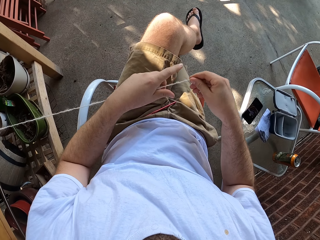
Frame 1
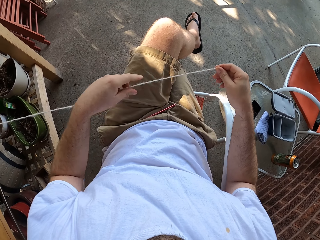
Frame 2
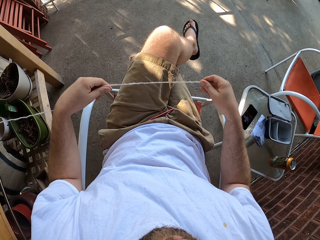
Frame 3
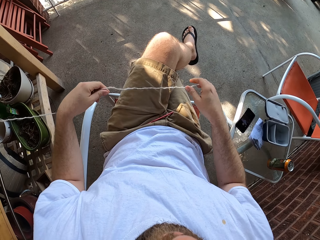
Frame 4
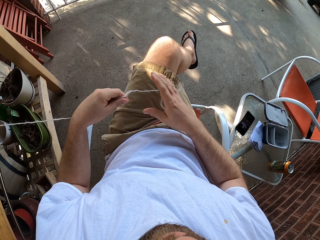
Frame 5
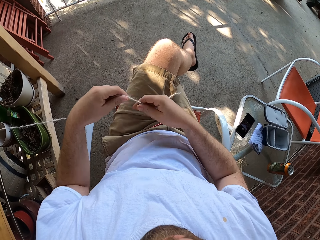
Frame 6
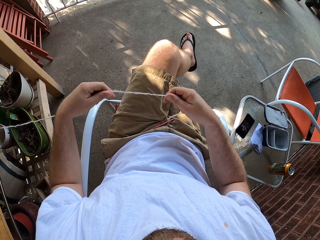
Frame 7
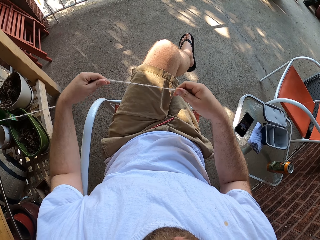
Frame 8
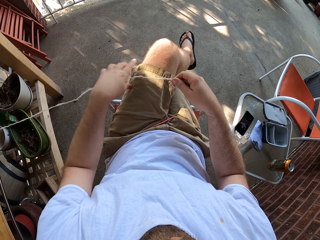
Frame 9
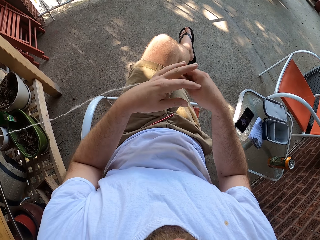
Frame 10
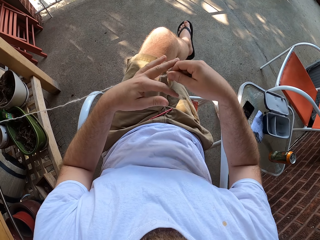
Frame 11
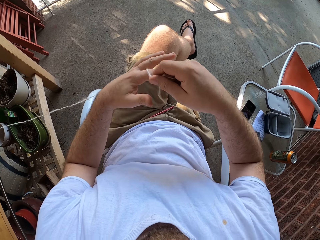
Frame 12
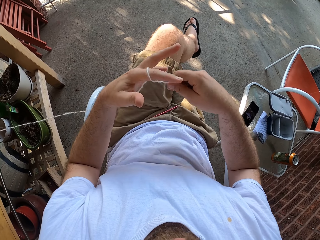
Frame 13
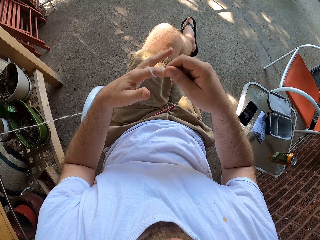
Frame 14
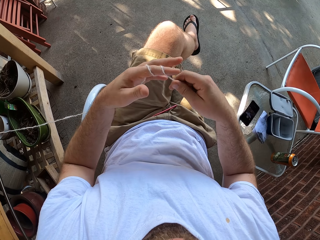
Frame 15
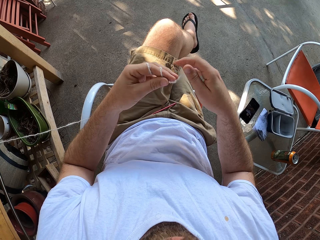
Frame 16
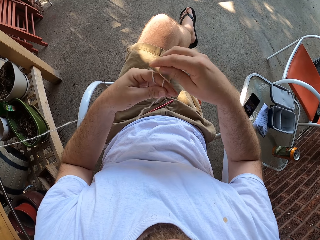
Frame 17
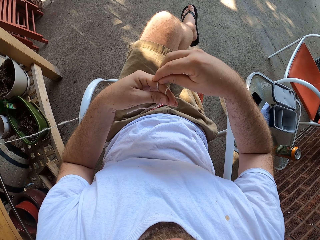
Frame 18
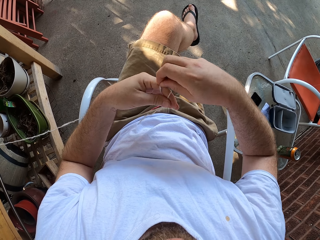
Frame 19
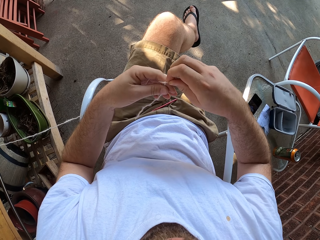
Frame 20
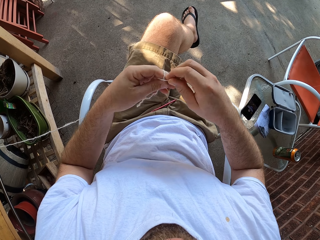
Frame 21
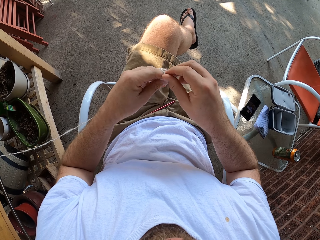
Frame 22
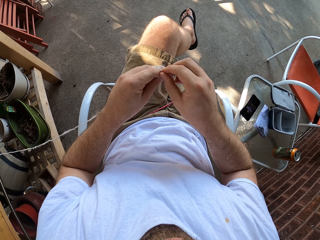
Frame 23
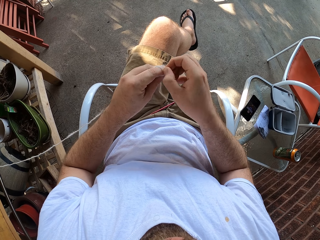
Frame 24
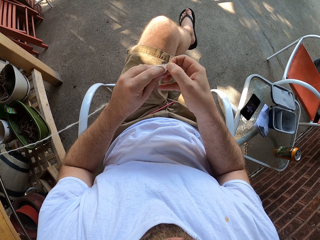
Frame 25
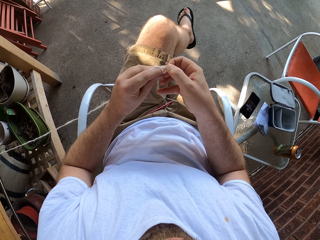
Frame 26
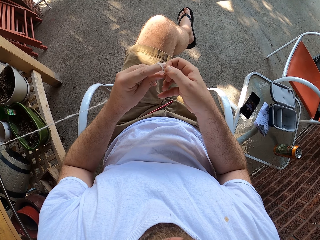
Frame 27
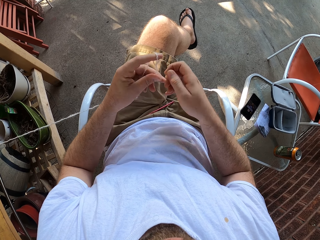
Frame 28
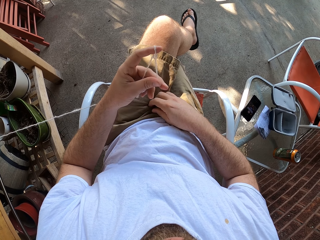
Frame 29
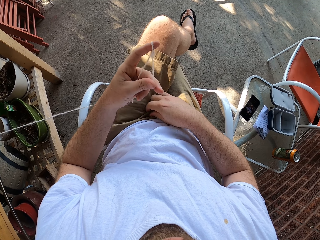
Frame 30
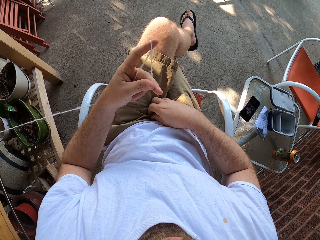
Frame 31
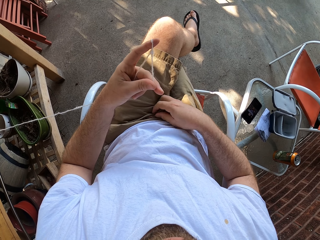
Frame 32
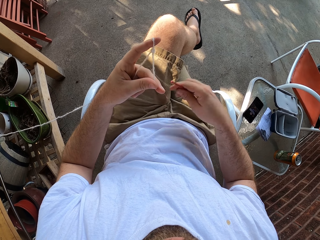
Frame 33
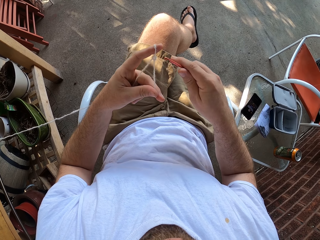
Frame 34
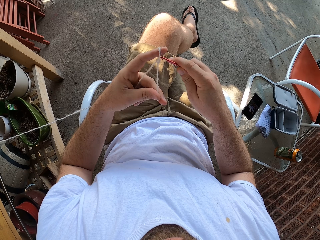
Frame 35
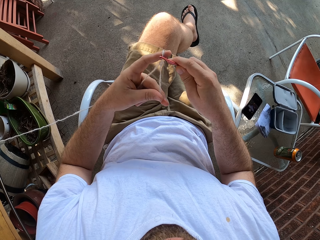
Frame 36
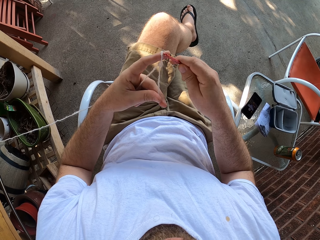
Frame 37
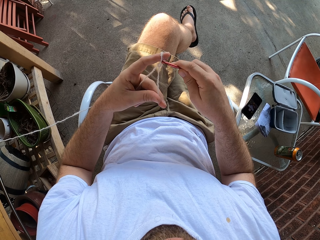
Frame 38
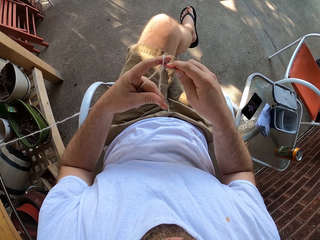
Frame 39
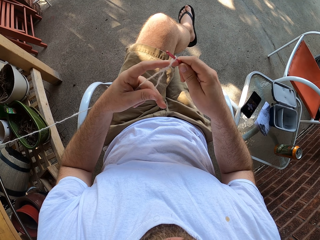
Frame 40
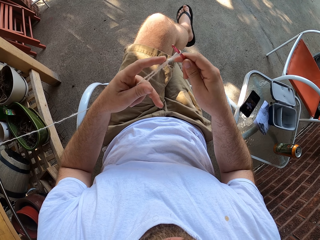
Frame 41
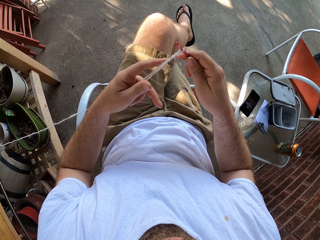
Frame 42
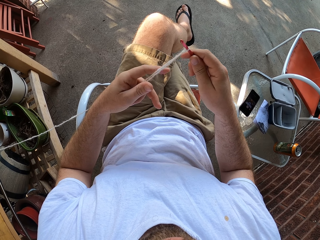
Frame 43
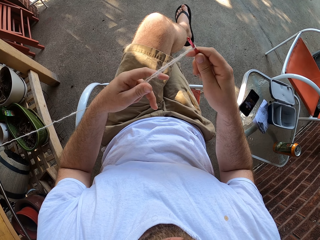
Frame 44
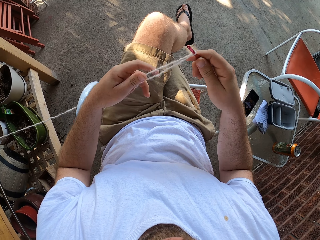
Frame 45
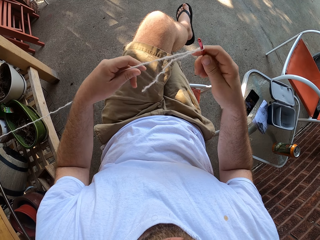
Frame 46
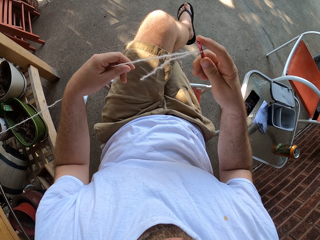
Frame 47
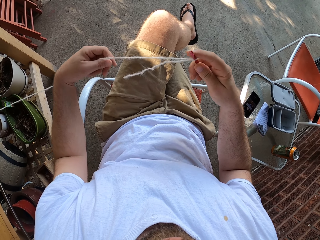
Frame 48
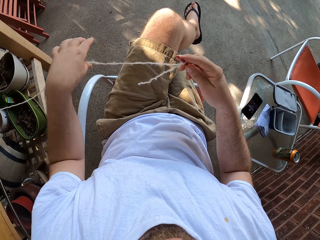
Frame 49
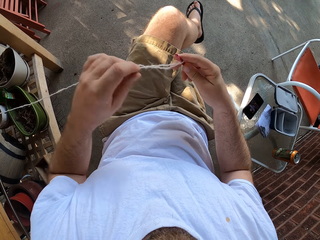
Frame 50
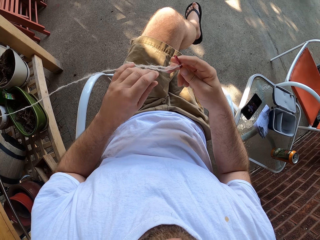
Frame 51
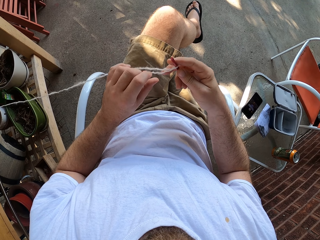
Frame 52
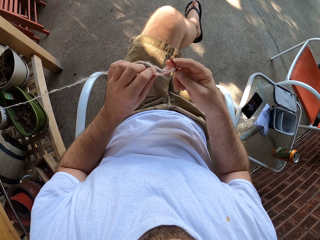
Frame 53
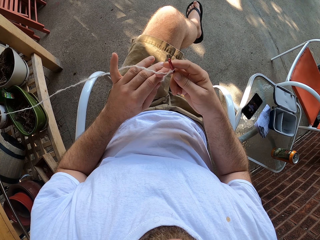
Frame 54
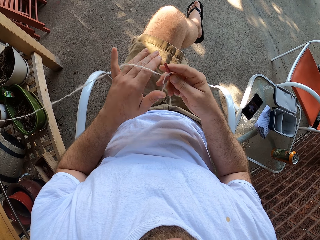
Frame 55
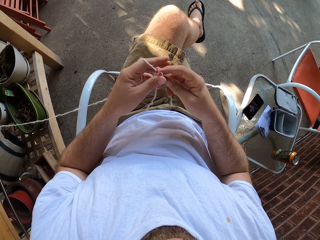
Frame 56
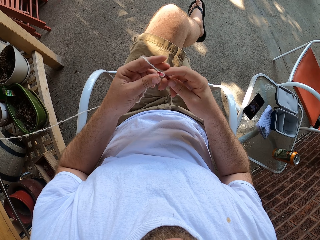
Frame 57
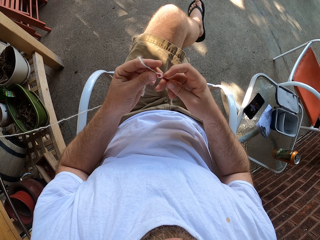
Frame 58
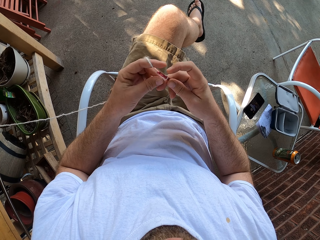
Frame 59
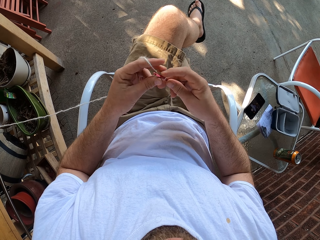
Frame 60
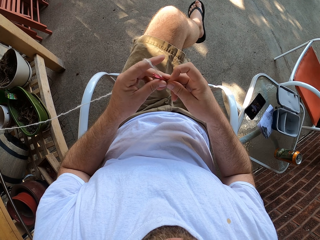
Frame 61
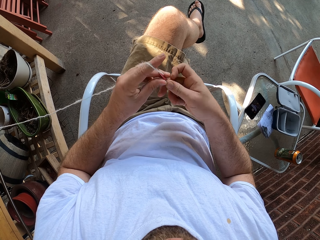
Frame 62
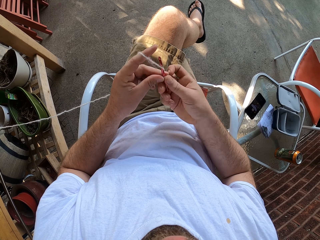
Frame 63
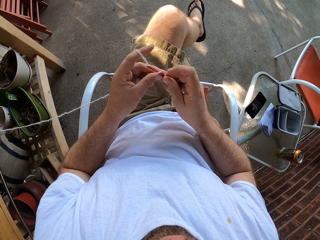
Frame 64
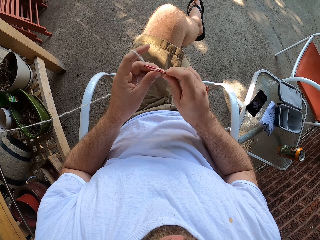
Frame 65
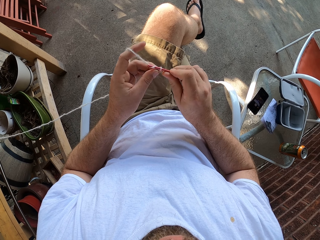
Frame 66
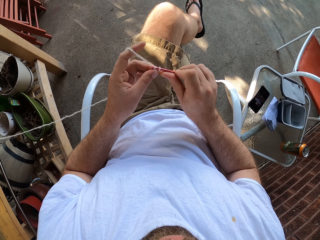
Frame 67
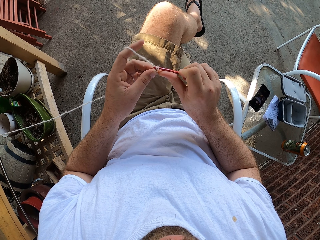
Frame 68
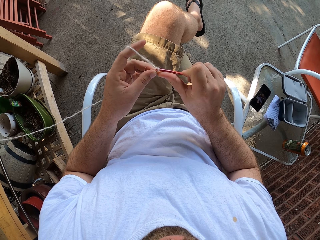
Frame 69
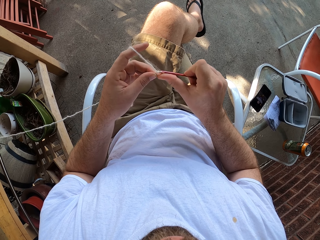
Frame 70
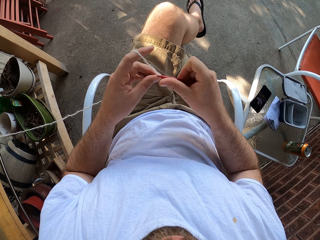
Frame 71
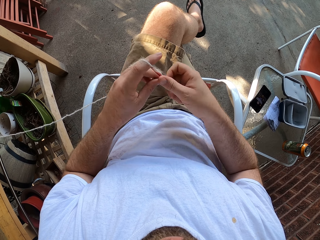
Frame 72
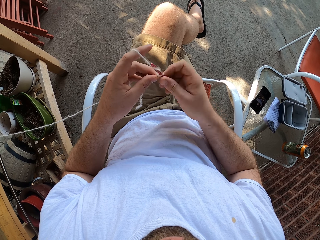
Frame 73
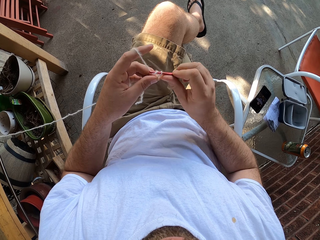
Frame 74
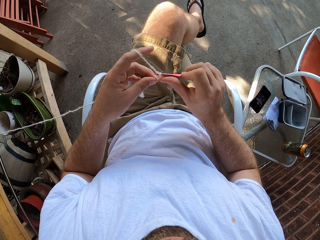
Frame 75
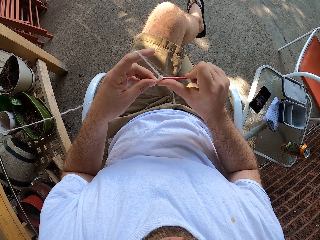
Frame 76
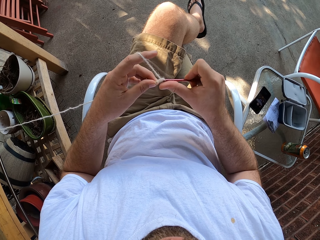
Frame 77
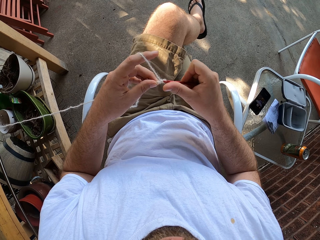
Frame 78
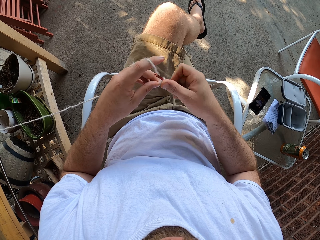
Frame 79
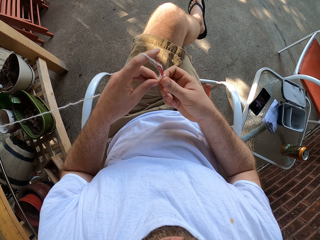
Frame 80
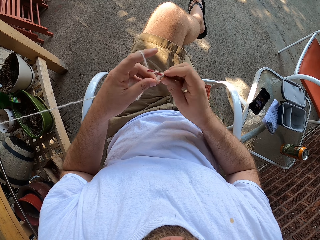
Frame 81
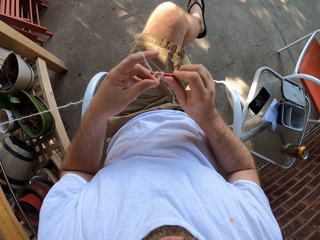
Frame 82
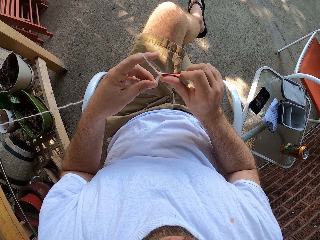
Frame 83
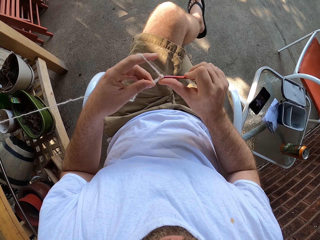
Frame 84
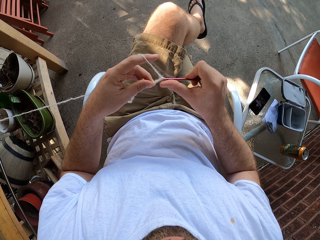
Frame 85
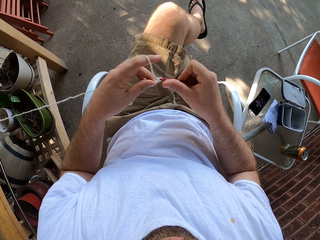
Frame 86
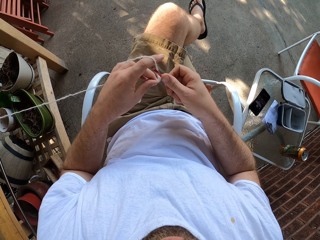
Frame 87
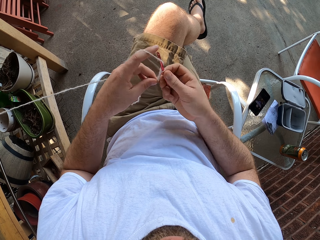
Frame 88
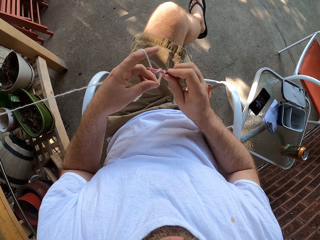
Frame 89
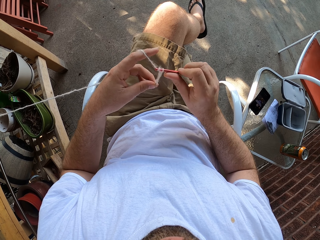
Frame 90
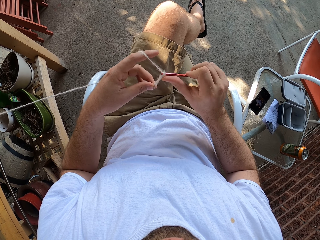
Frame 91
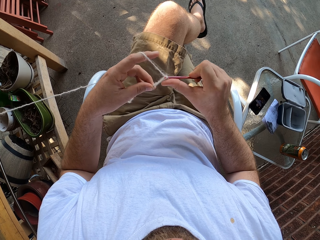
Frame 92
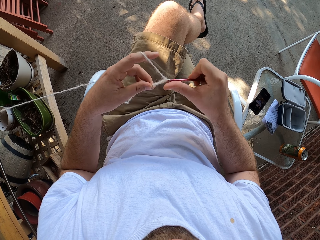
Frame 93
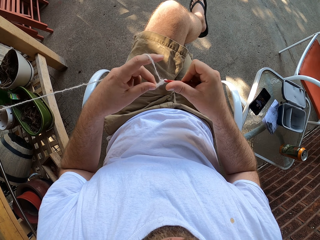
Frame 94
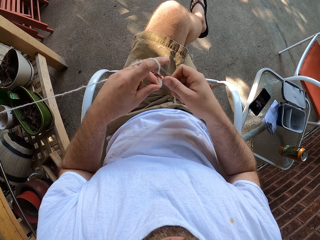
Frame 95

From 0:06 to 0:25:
The camera wearer holds the thread with both hands. He knots the thread round his left index finger with his right hand. He picks up the knitting pin with his right hand. He transfers the knot to the knitting pin. He knits a yarn with both hands.

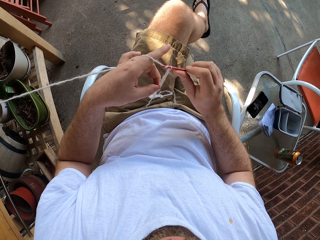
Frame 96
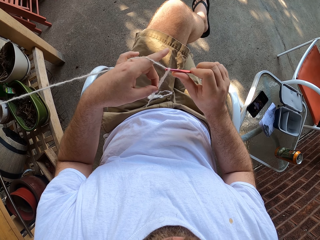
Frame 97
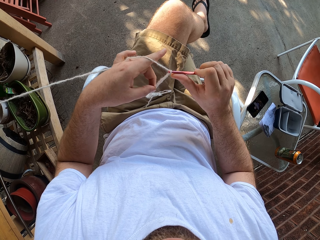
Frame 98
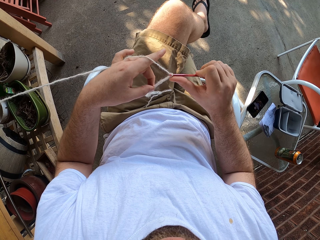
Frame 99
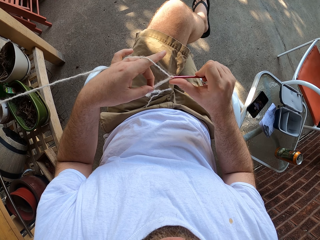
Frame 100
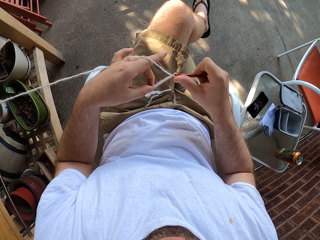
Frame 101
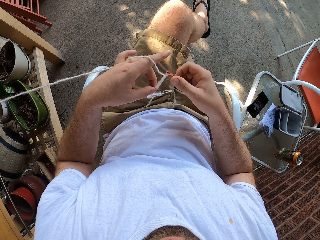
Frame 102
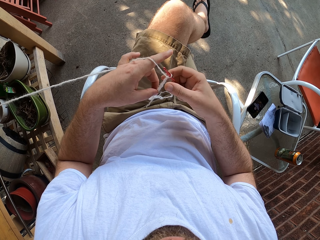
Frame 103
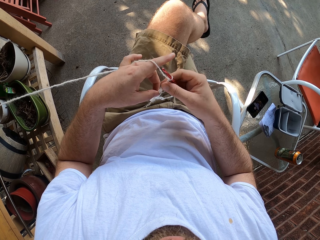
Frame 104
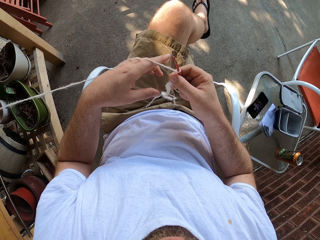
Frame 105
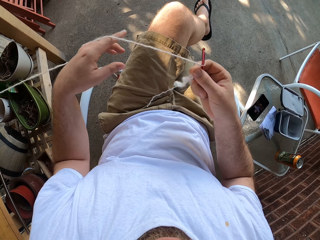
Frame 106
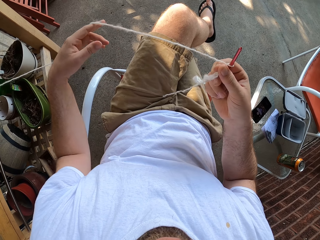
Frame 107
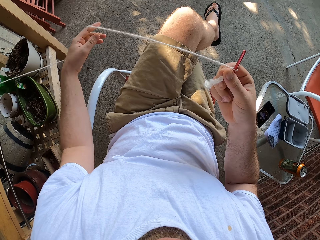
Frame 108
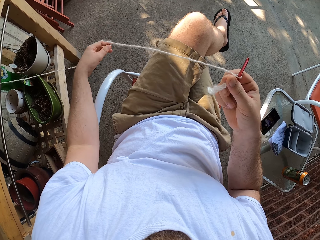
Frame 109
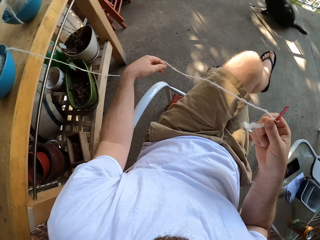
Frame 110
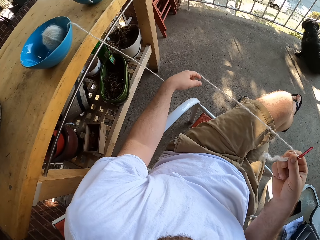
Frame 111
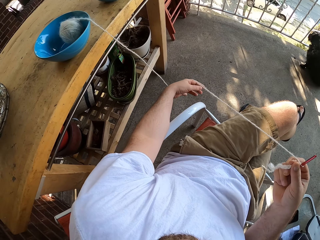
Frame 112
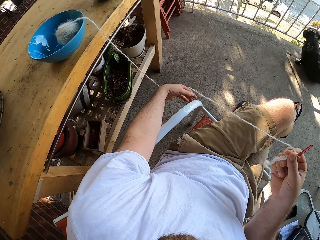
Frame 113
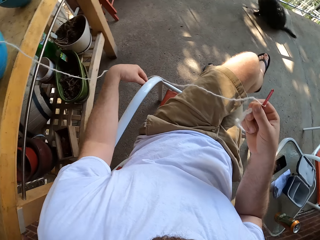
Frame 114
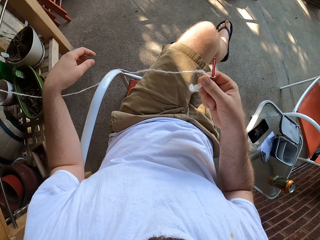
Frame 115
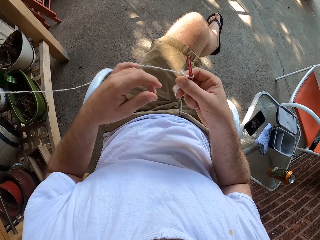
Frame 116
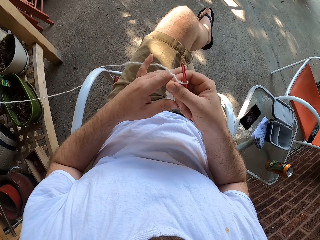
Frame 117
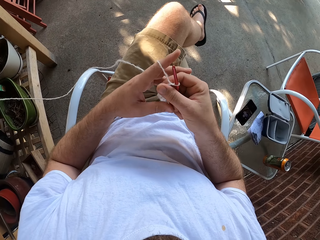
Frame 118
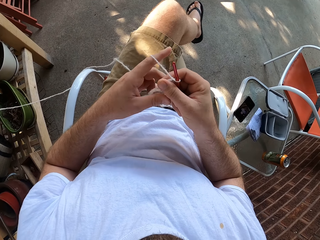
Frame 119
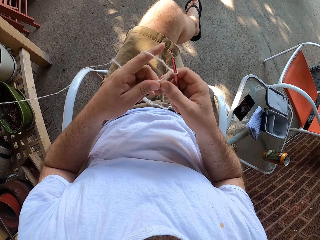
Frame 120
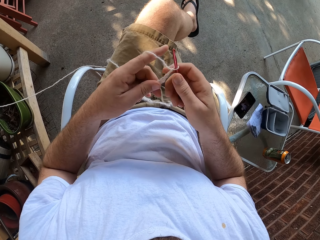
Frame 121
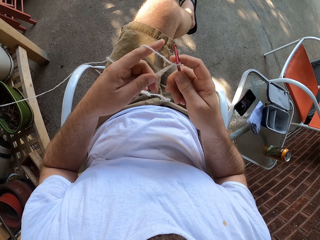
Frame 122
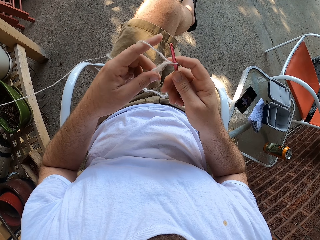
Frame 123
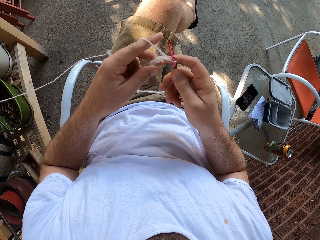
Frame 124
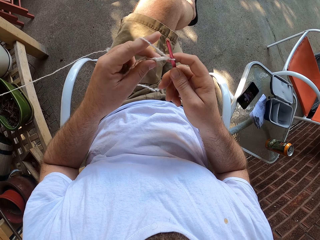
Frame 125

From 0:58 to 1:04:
The camera wearer pulls out the thread with his left hand.
